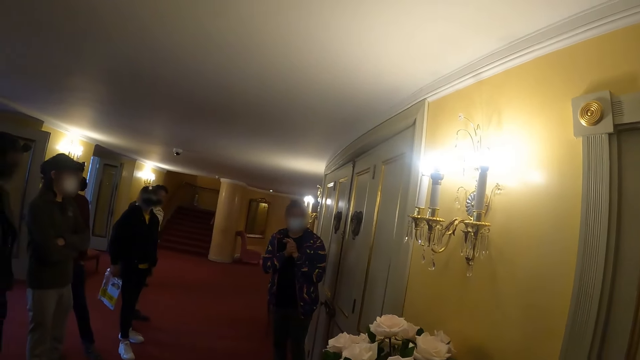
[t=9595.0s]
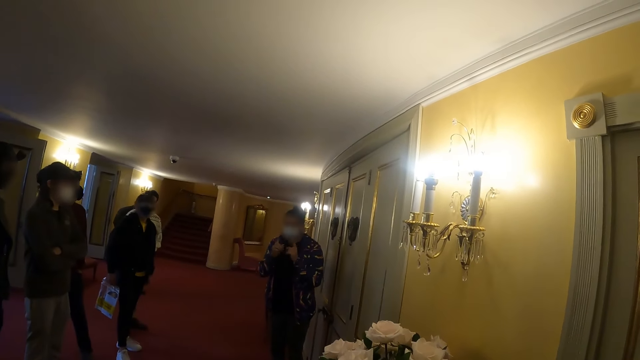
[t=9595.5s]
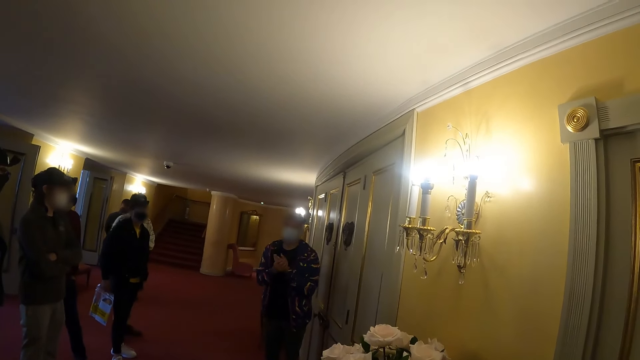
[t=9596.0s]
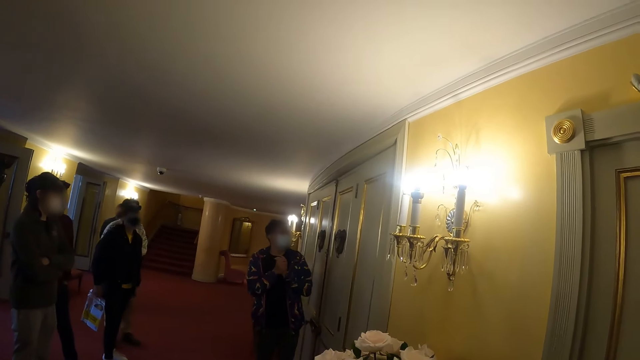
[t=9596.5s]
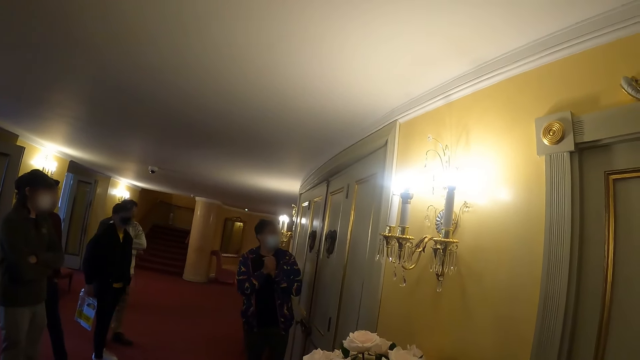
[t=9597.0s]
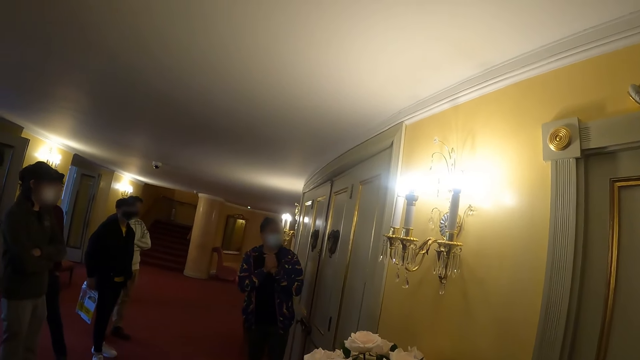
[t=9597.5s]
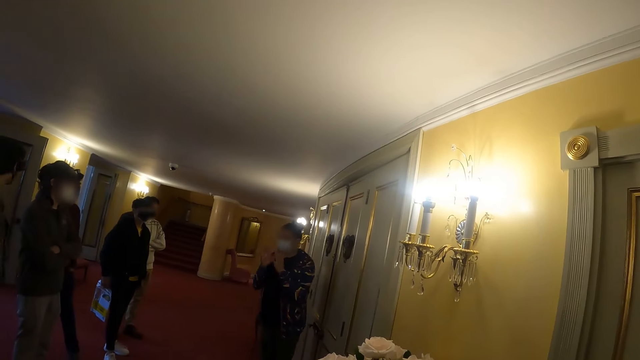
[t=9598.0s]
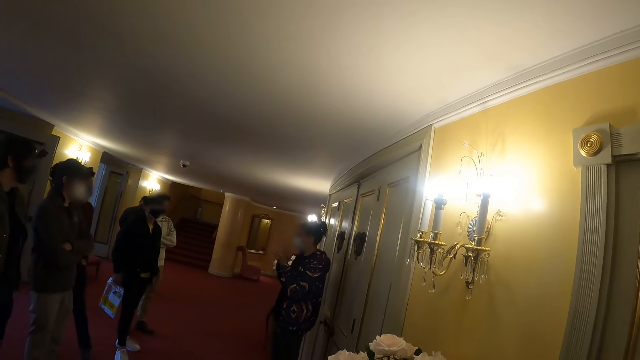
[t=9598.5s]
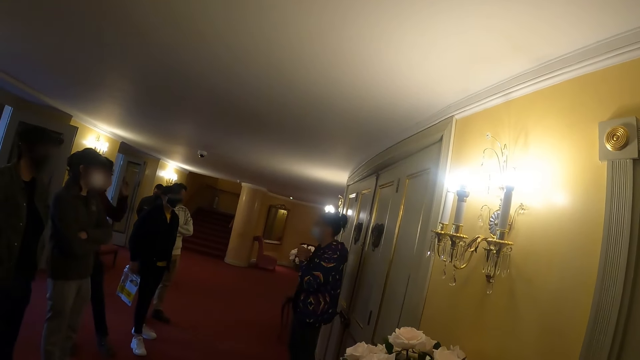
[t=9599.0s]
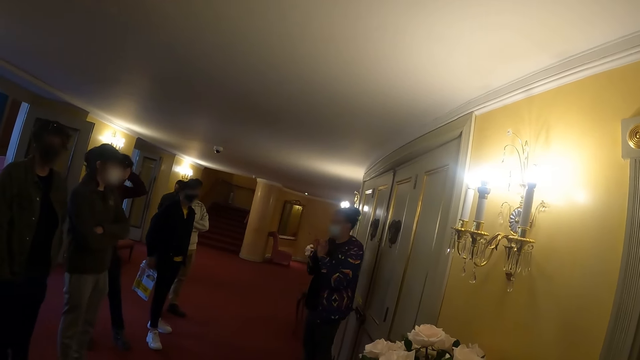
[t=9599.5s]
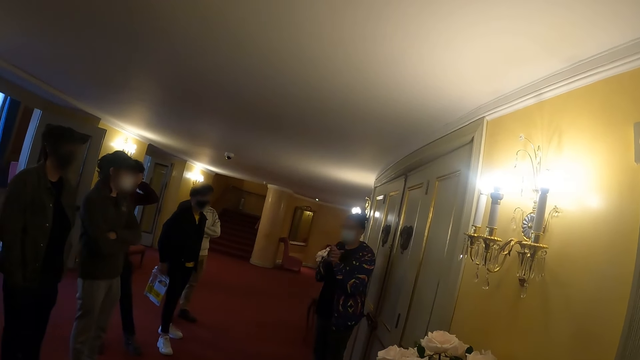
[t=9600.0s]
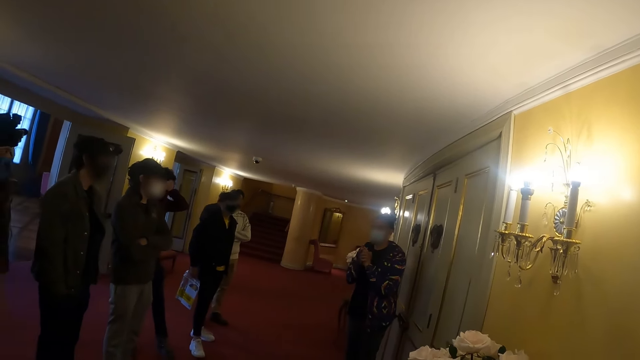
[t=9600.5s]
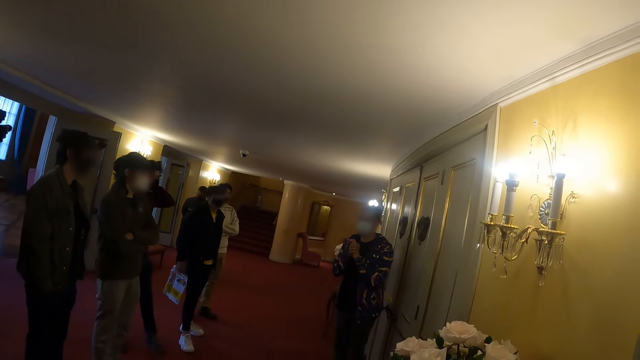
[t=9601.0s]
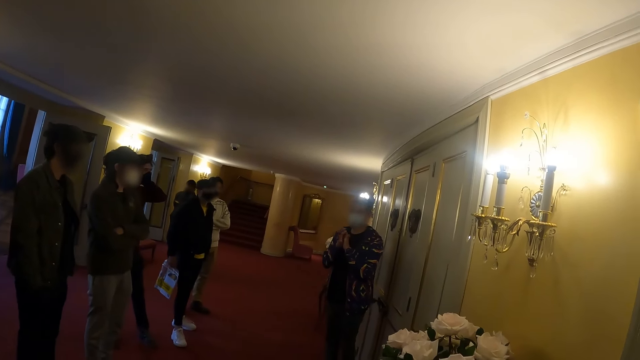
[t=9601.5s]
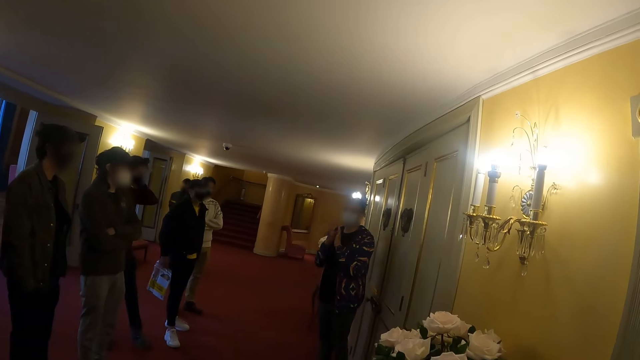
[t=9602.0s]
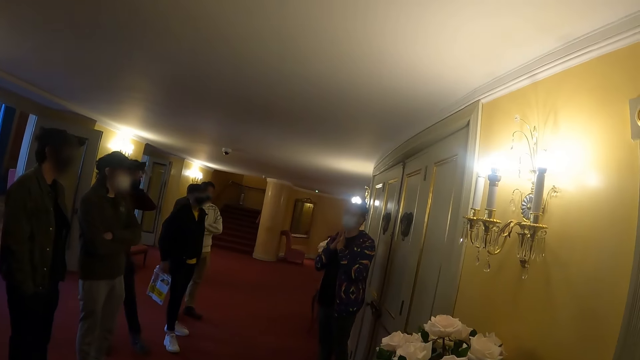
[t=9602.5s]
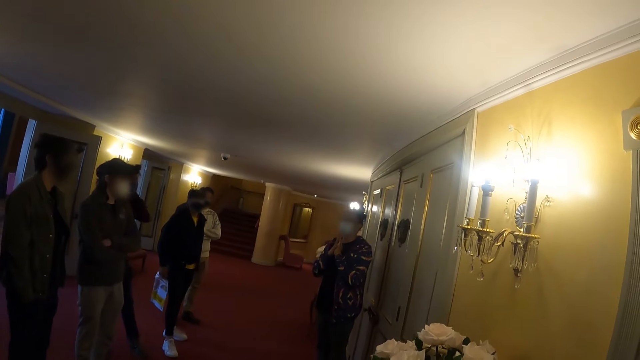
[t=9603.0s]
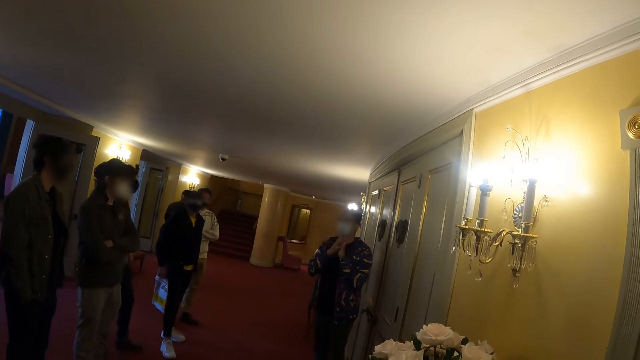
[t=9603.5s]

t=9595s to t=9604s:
A man speaks.

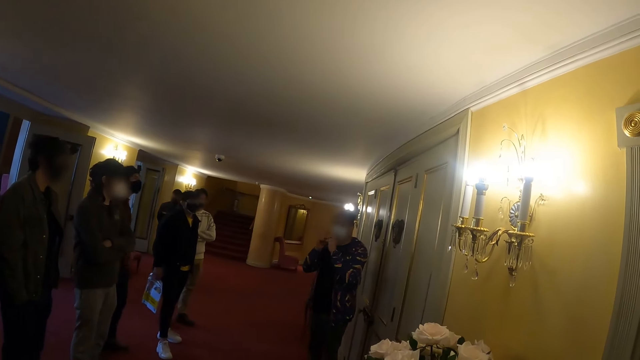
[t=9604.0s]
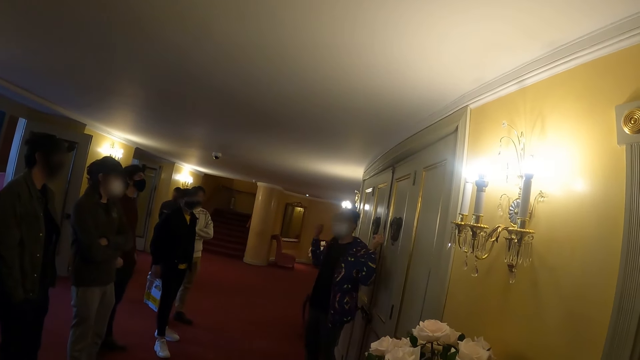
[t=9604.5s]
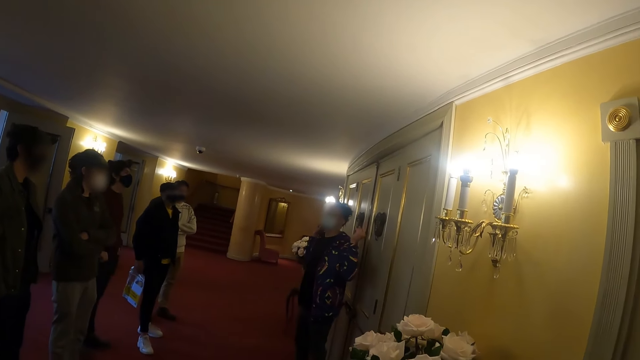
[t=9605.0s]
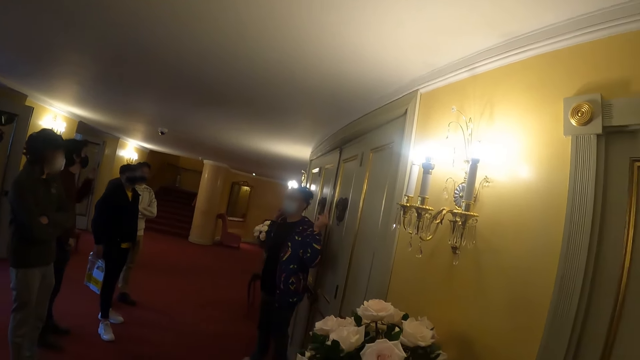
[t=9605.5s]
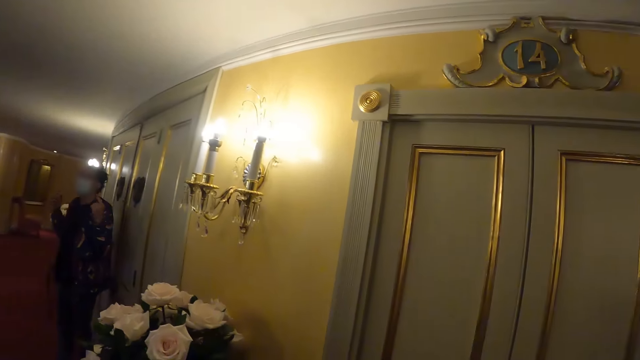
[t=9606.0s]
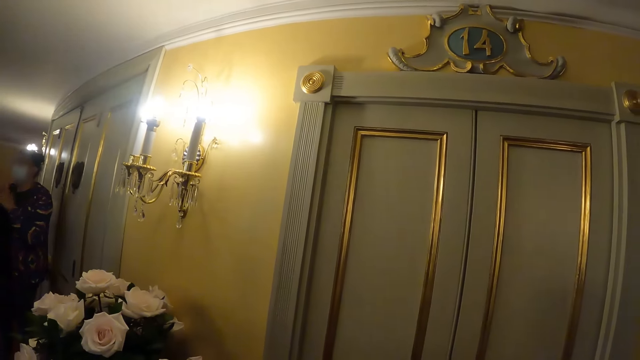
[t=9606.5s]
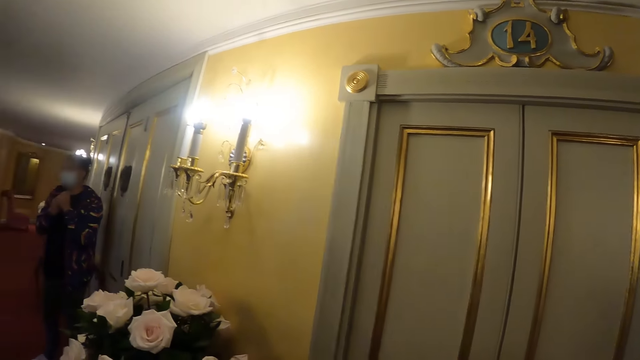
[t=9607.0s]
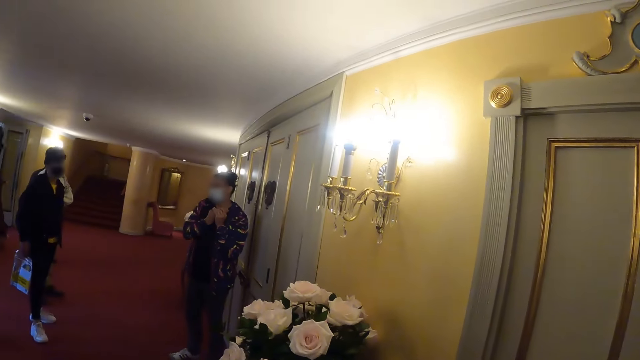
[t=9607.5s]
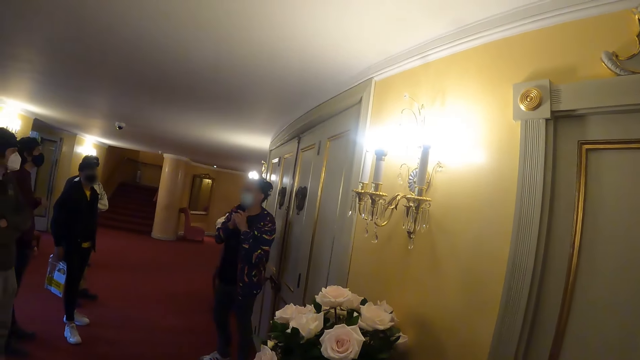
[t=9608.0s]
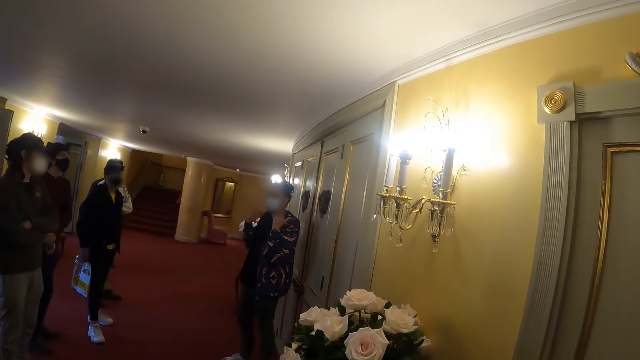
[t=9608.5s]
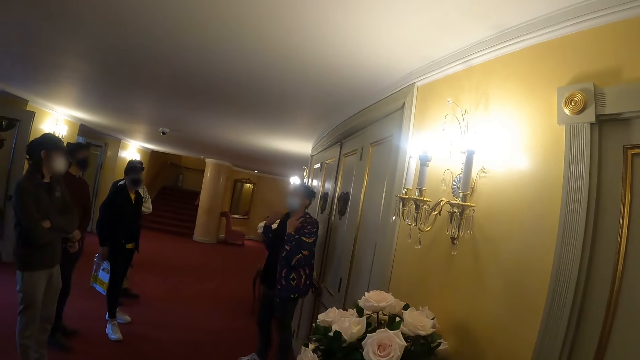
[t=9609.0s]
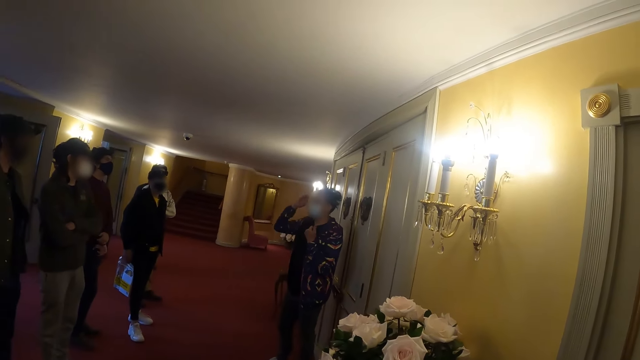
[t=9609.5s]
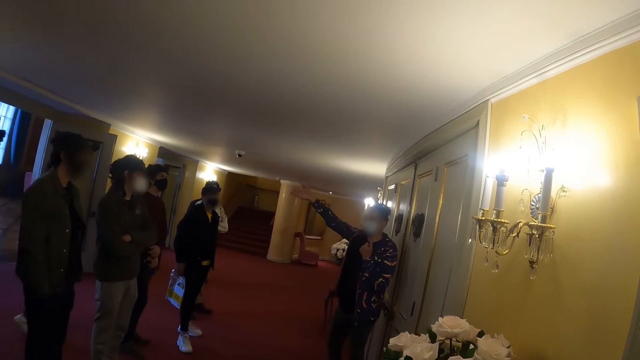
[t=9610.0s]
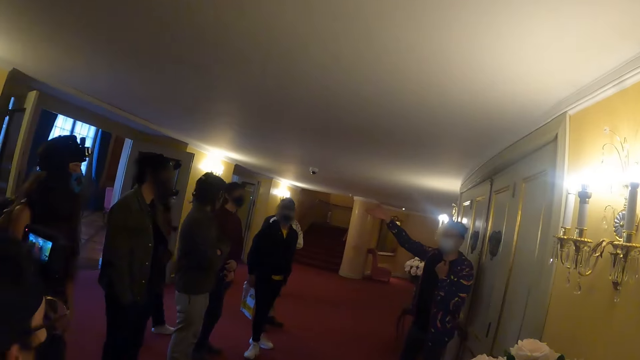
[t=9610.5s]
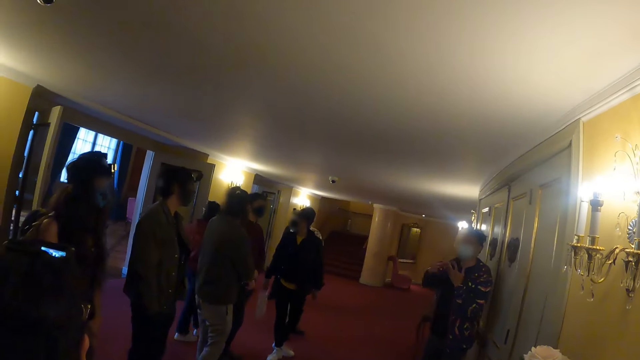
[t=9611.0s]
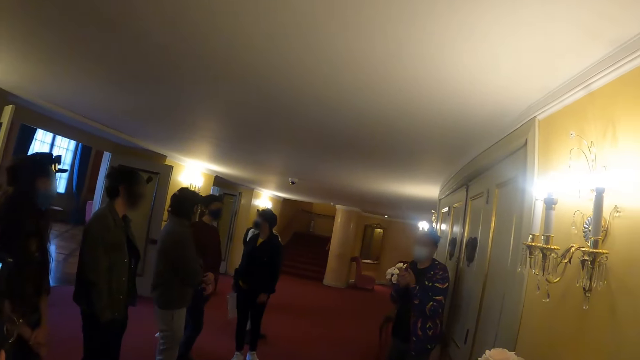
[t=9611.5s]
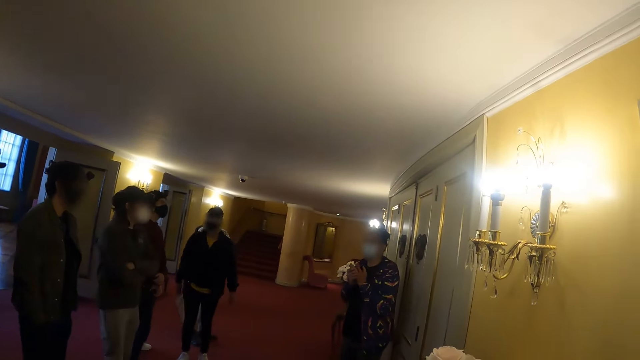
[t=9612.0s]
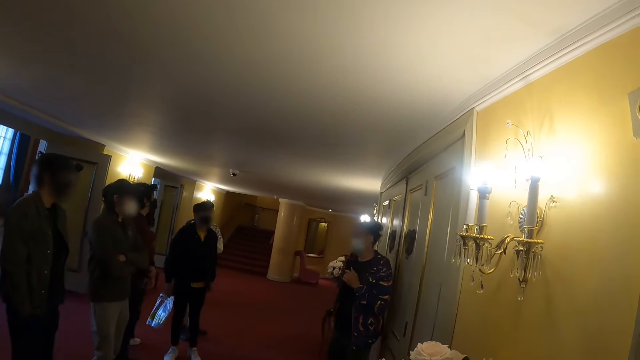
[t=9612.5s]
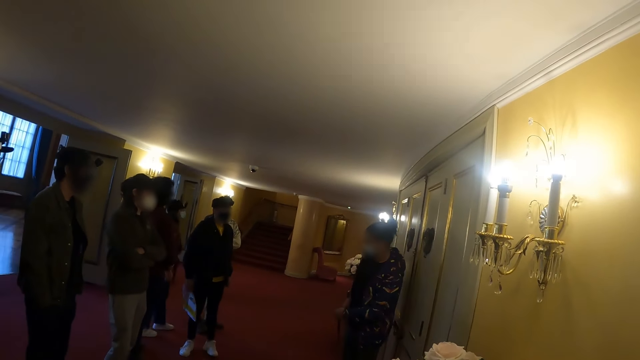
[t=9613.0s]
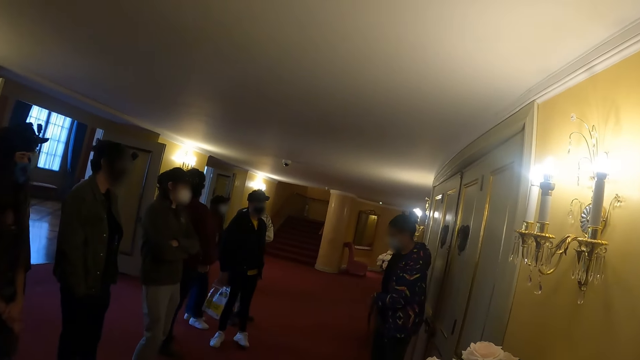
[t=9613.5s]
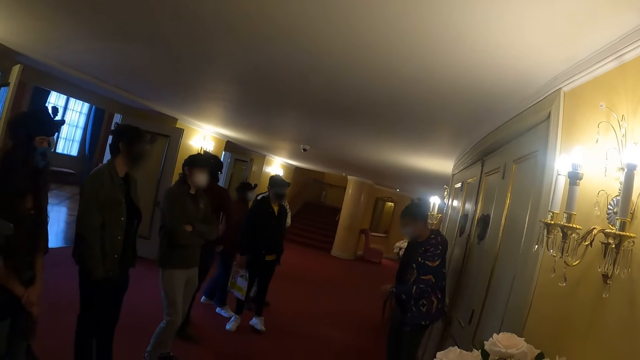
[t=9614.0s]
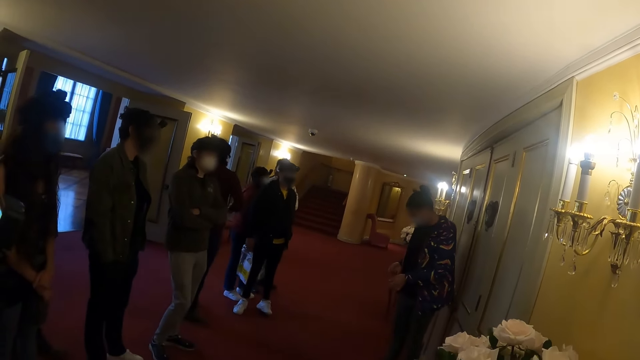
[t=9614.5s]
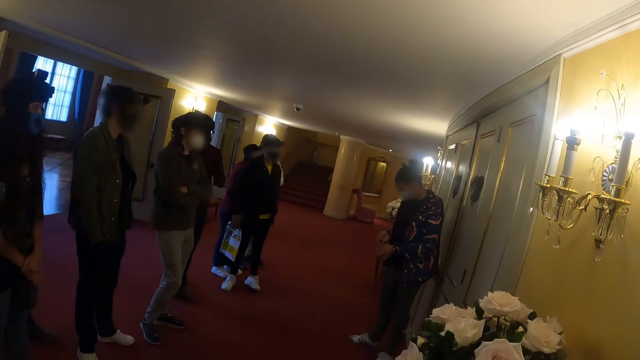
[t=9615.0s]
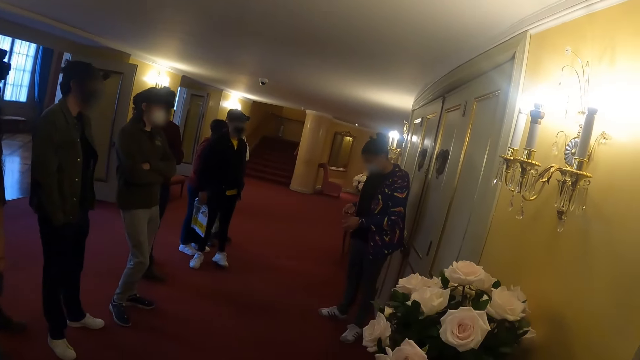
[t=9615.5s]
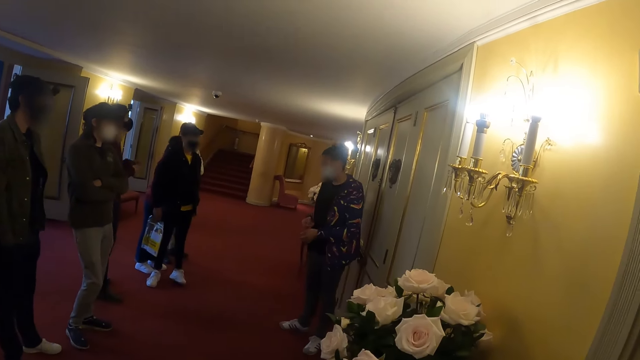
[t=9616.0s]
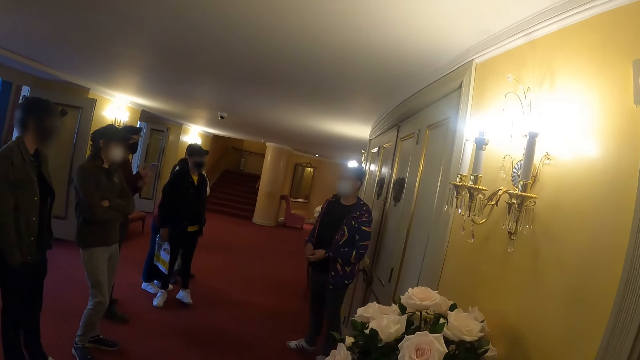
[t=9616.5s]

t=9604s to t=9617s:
The camera wearer looks around the room. A man speaks. The man moves his right hand. The camera wearer stares in the room.
